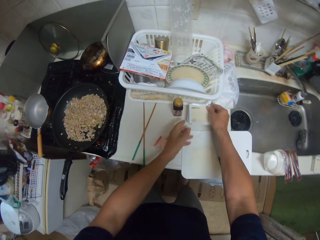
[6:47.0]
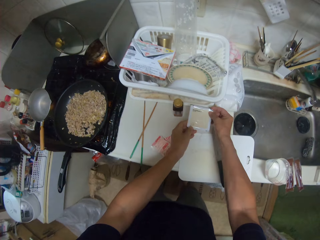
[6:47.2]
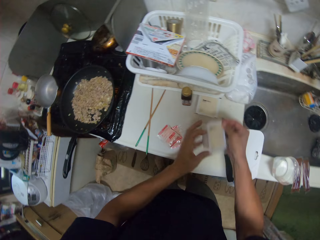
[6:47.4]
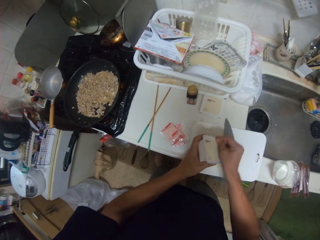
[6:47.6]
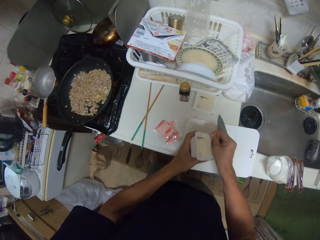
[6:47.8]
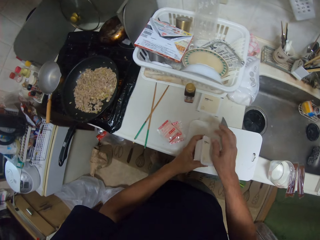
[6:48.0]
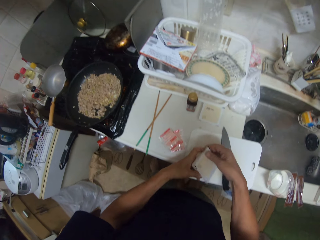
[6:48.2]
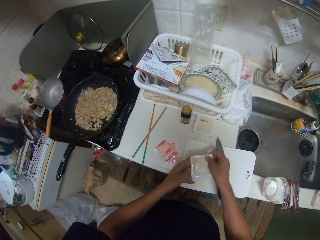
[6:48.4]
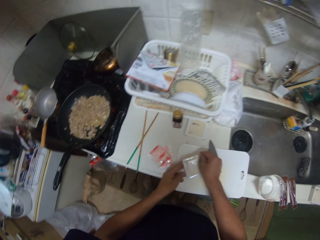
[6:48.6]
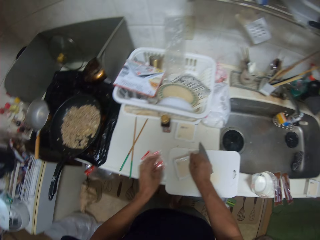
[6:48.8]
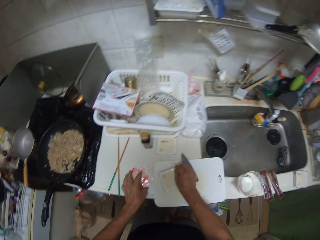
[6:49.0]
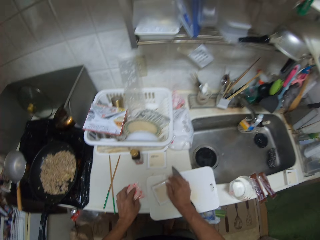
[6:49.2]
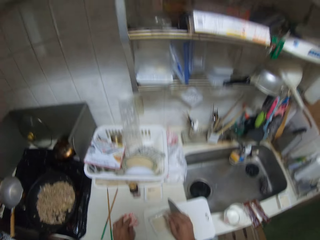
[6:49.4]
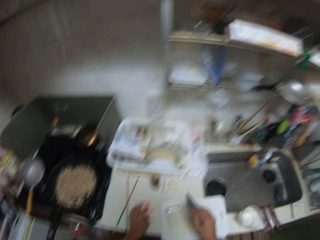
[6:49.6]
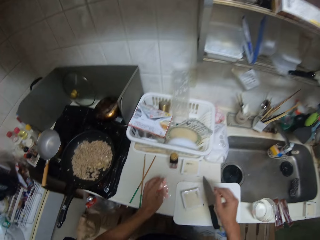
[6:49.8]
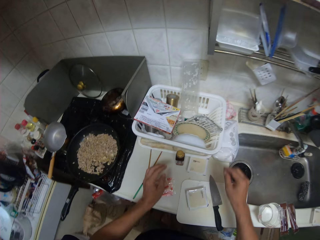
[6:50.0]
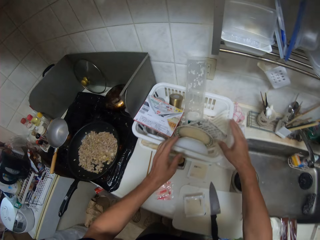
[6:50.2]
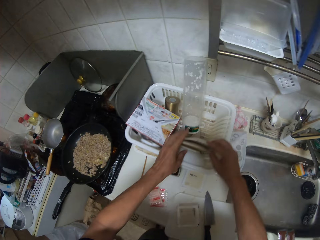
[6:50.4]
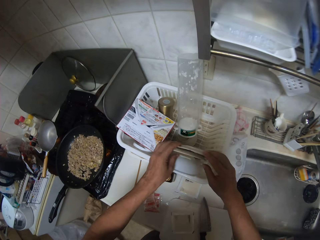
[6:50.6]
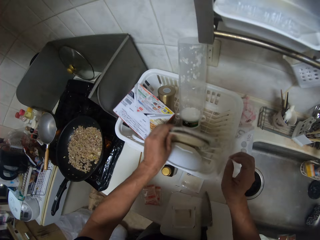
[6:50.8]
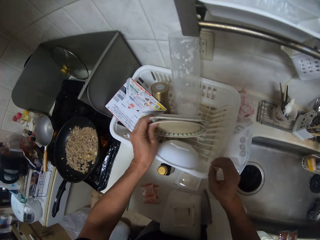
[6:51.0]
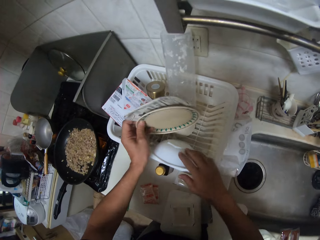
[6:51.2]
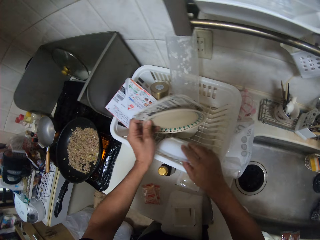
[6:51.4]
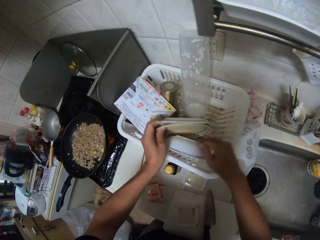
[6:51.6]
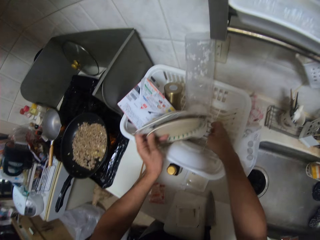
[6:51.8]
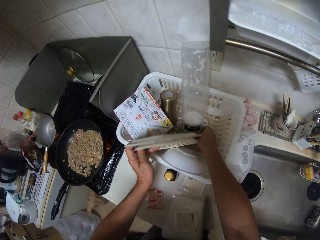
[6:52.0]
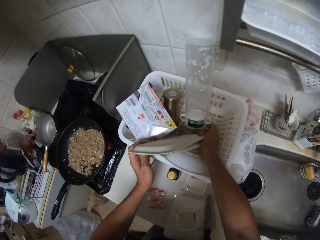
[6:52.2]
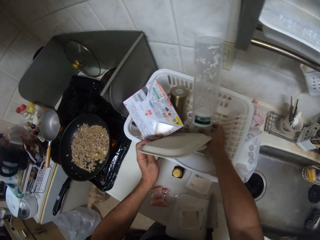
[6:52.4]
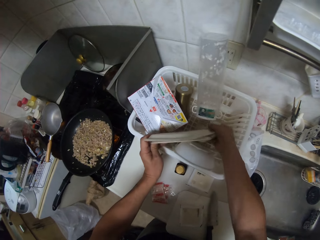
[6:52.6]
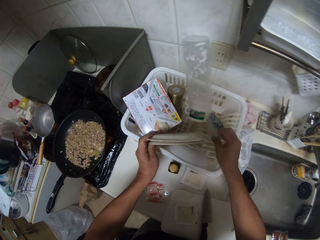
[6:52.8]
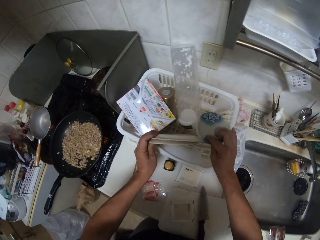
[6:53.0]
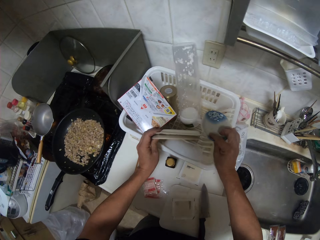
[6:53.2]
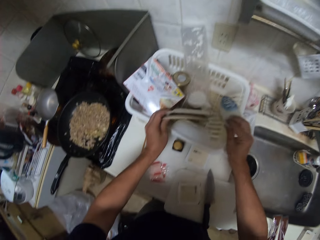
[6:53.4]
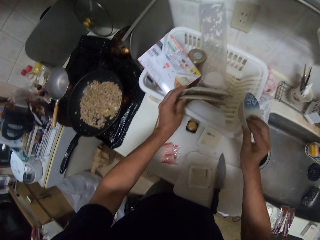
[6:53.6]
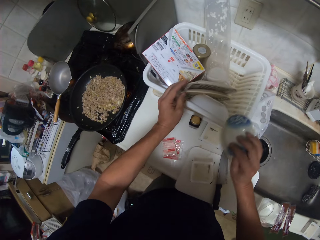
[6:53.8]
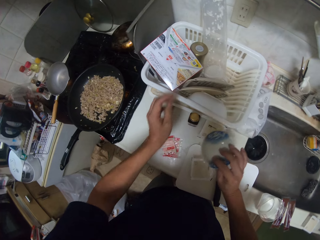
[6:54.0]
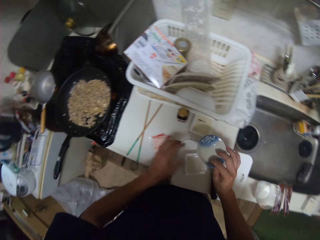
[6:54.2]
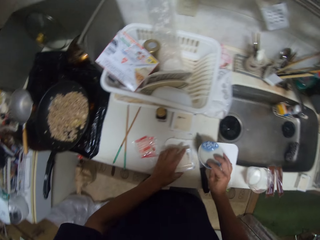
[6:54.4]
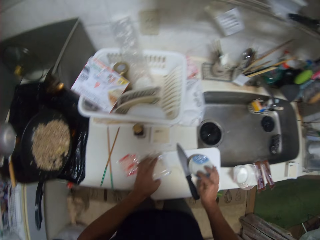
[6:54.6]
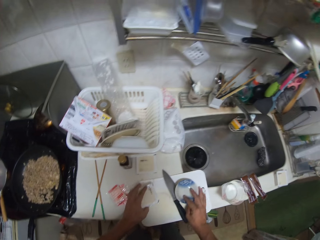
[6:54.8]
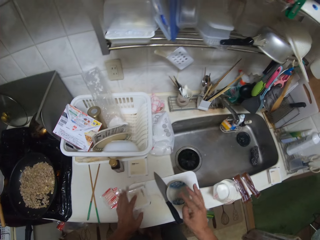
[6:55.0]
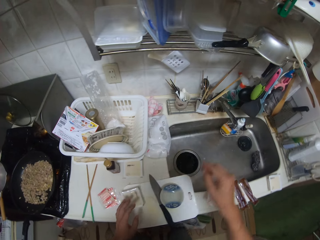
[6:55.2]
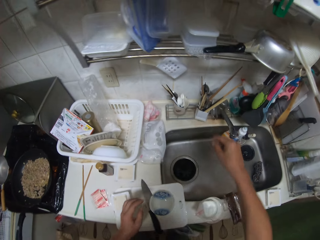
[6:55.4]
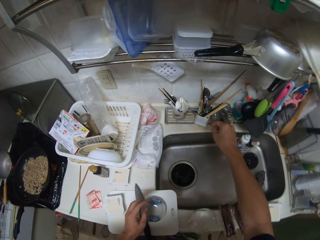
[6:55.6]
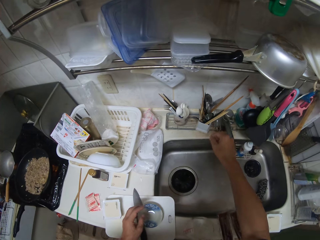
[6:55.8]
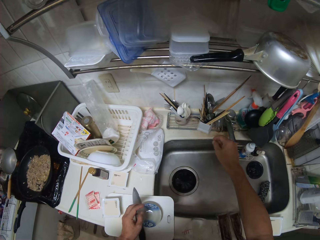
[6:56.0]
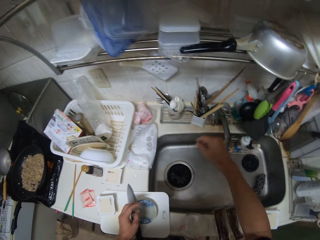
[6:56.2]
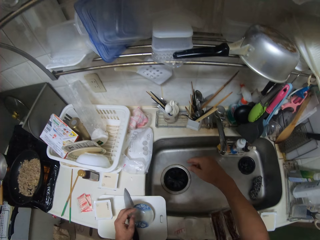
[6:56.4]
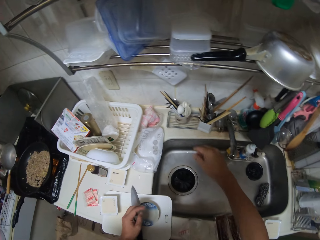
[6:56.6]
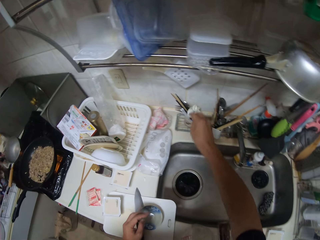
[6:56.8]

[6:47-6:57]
The camera wearer holds a knife. They adjust a plastic on the kitchen slab. They pick up a plastic tin, open the plastic tin, turn the plastic tin, and place the plastic tin on a chopping board. They lift plates. They touch a bowl. They pick up the small bowl from the tray. They place the plates on a rack. They hold the small bowl. They place the bowl on the chopping board.

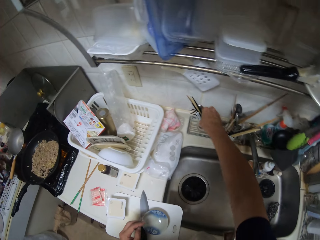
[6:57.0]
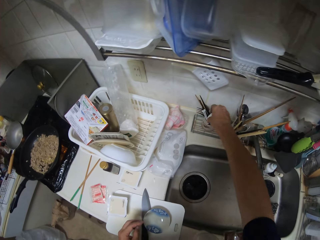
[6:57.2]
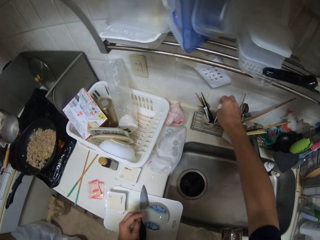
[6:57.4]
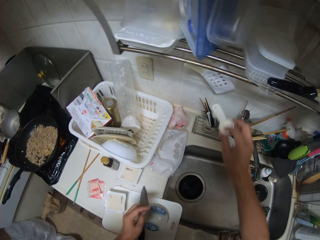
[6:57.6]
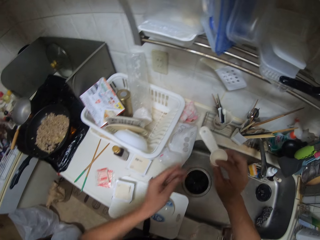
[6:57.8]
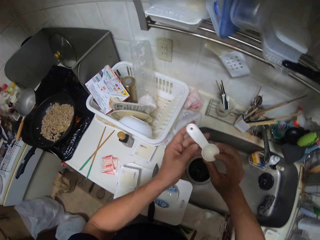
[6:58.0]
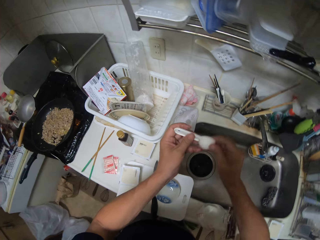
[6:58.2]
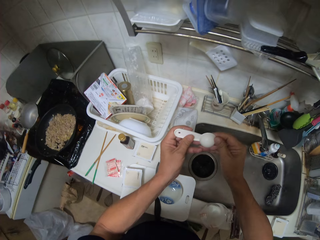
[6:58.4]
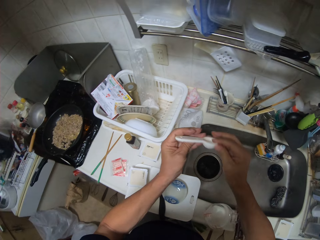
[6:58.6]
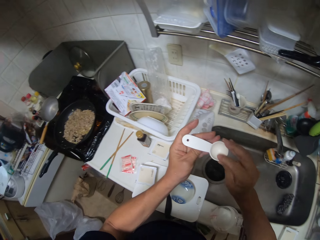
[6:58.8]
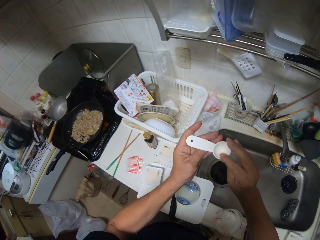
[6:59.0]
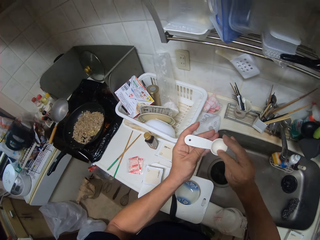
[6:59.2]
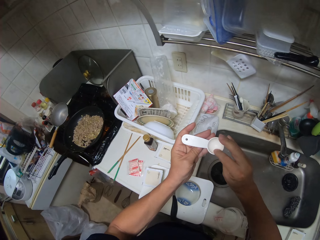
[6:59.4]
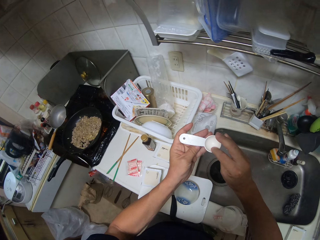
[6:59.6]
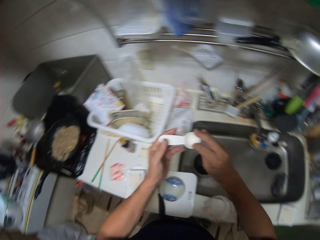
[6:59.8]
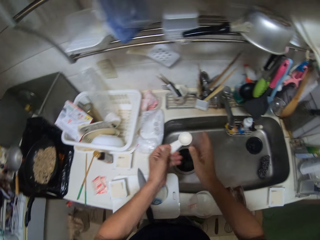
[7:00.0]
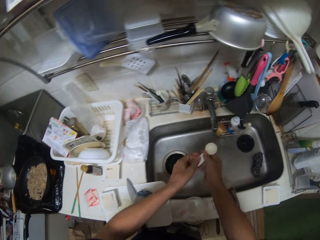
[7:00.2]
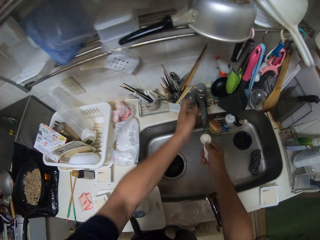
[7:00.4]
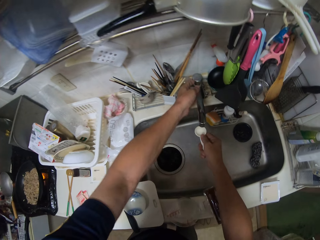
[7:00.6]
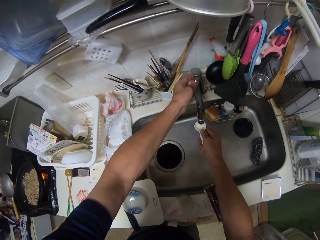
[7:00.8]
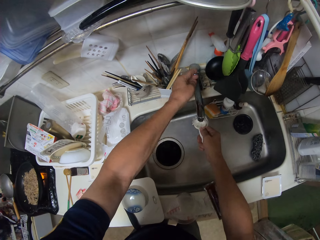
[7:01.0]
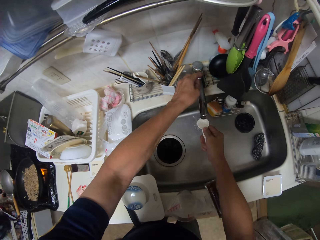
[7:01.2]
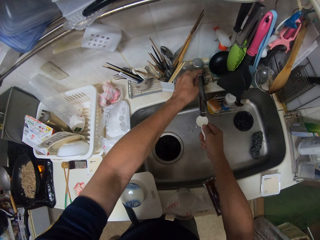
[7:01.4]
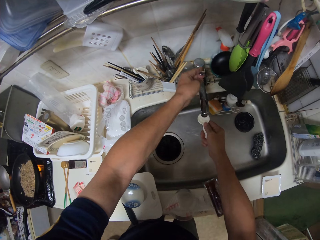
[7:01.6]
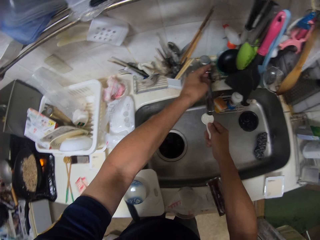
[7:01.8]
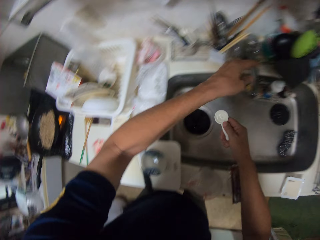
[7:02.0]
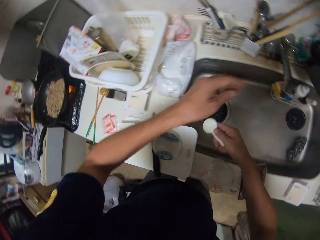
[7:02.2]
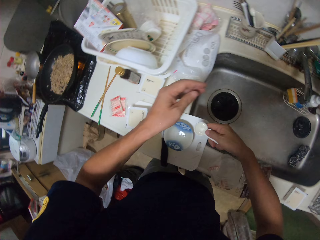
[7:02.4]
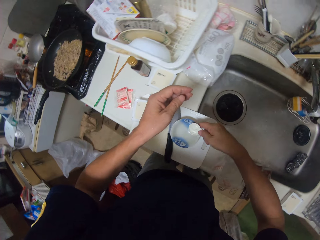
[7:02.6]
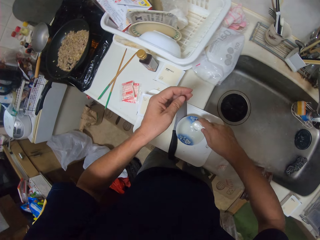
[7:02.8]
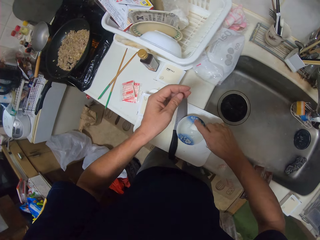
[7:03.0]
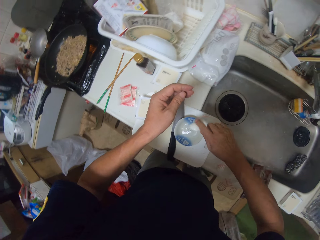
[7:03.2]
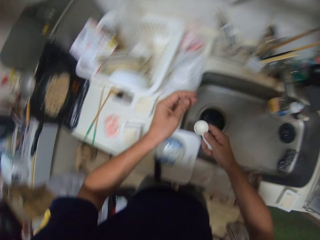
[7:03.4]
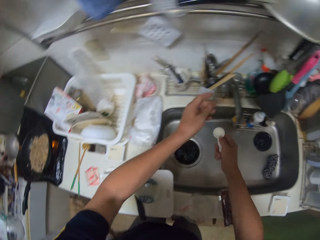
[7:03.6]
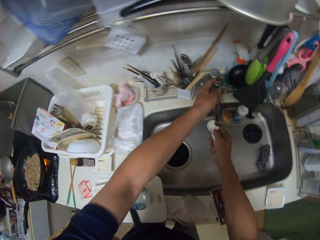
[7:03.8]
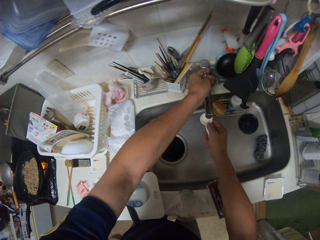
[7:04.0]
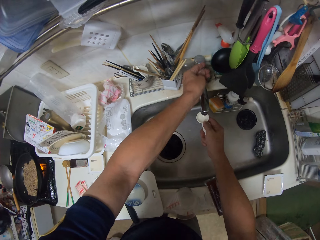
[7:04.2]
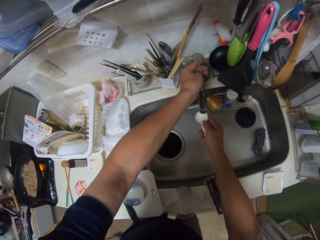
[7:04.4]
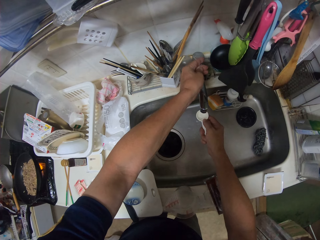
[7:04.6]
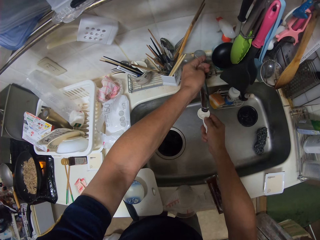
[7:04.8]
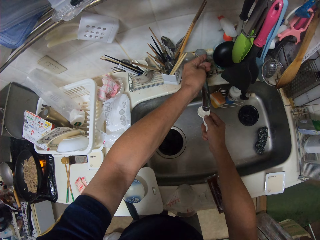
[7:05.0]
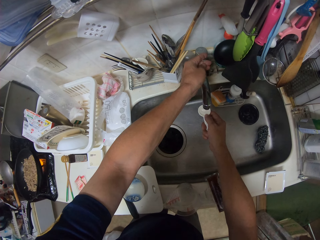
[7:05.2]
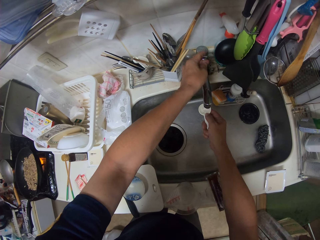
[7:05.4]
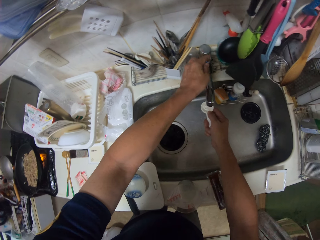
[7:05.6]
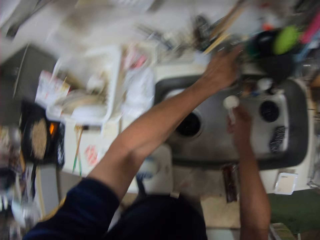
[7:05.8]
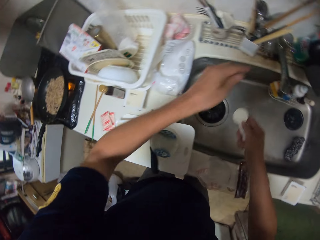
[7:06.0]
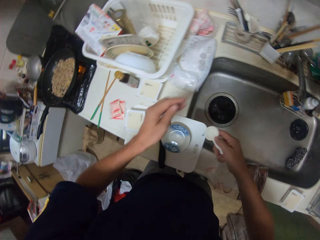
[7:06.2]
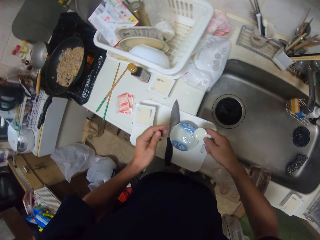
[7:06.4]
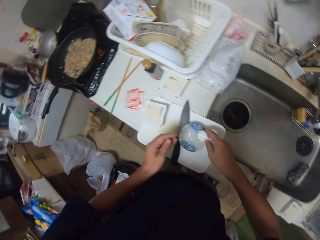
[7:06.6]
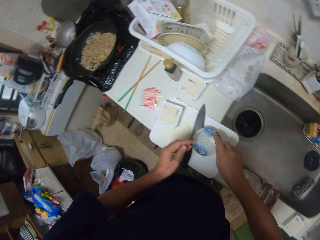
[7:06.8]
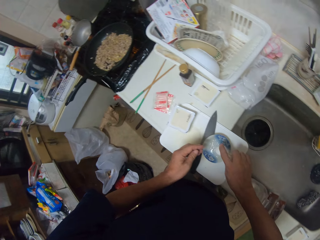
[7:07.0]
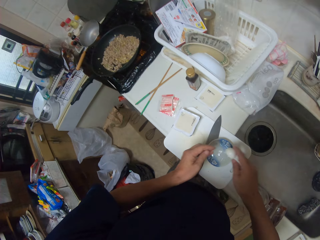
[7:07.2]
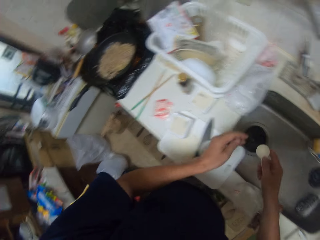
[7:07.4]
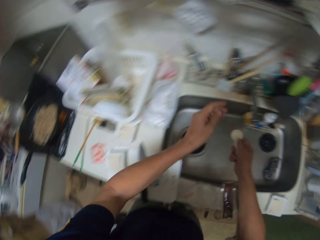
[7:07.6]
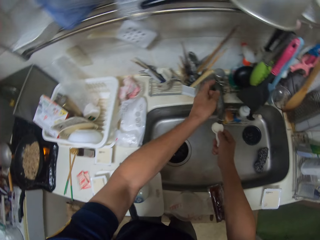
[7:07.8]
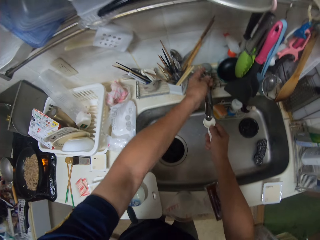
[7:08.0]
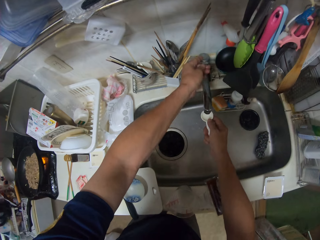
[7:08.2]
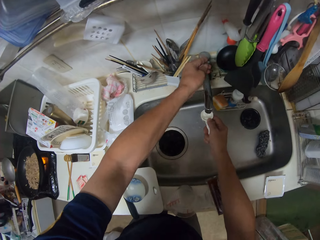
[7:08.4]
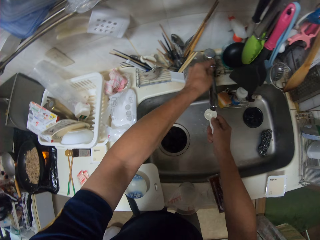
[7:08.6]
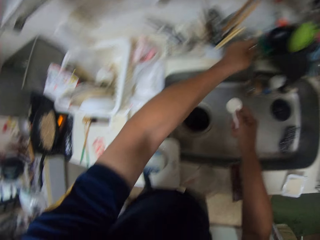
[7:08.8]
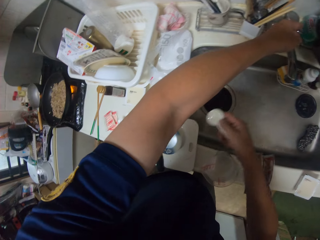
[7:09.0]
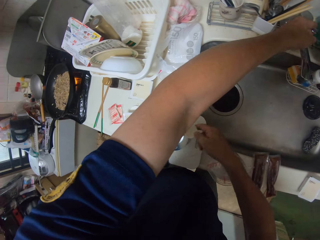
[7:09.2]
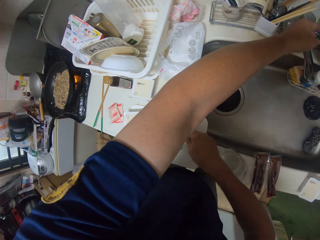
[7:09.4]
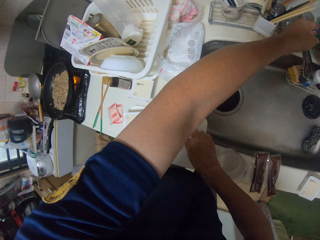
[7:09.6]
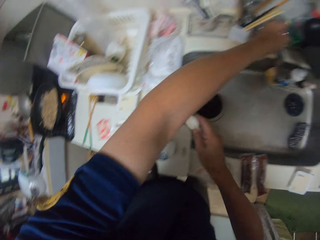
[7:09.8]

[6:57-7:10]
The camera wearer picks up a measuring spoon from a cup. He turns the measuring spoon. He holds the measuring spoon with his right hand. He opens a tap, fills the measuring spoon with water, closes the tap, and pours the water from the spoon into the bowl. He opens the tap, fills the measuring spoon with water, closes the tap, and pours the water from the spoon into the bowl. He opens the tap, fills the measuring spoon with water, and closes the tap.
